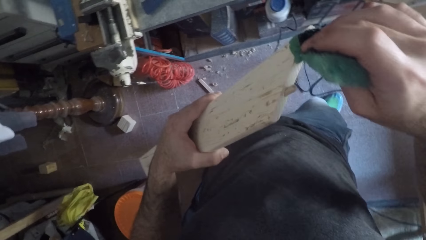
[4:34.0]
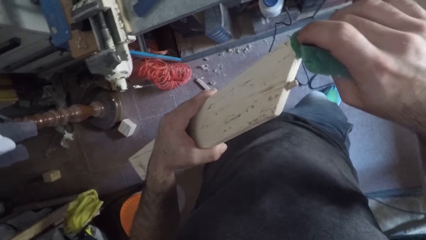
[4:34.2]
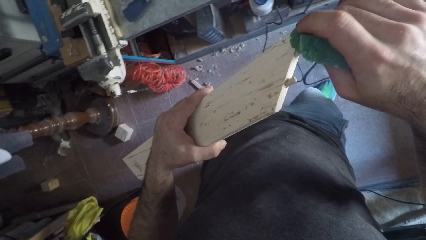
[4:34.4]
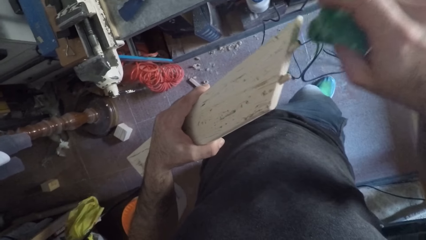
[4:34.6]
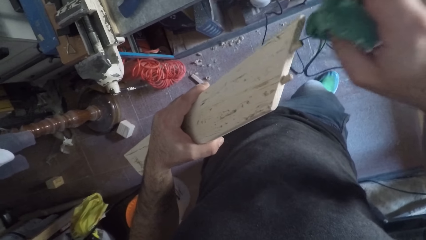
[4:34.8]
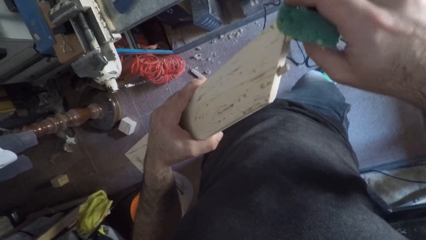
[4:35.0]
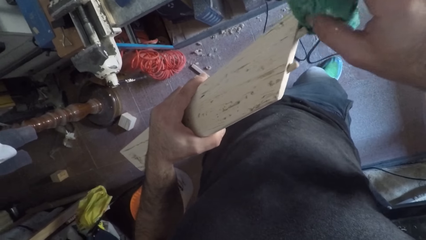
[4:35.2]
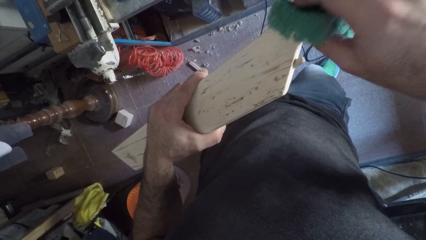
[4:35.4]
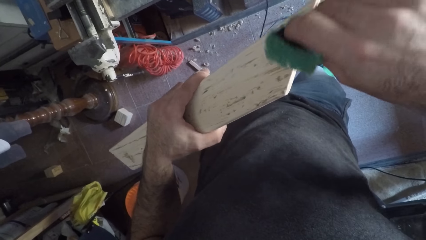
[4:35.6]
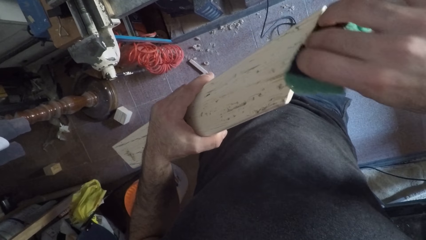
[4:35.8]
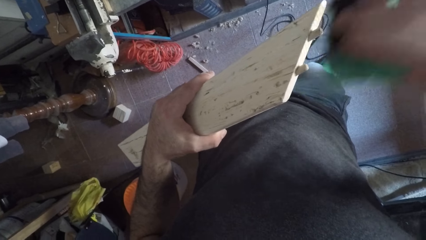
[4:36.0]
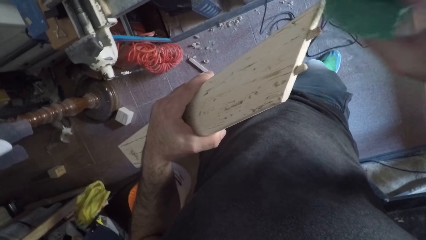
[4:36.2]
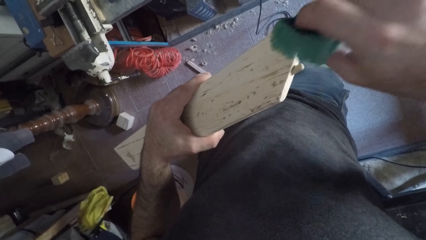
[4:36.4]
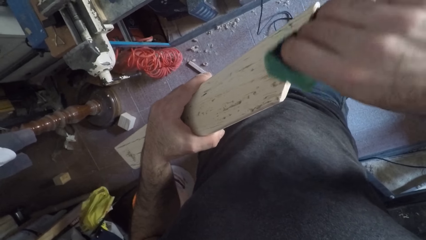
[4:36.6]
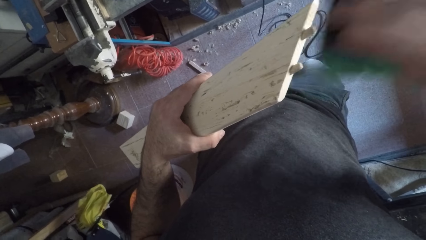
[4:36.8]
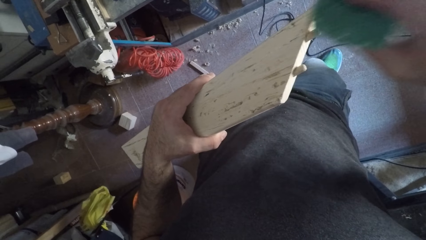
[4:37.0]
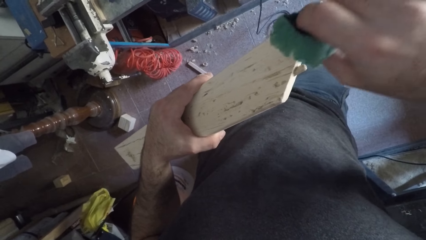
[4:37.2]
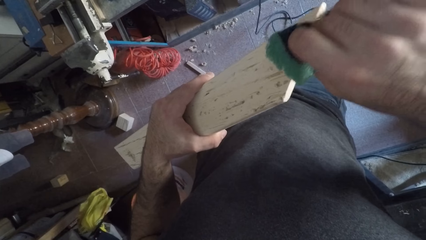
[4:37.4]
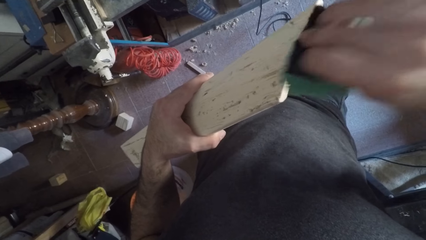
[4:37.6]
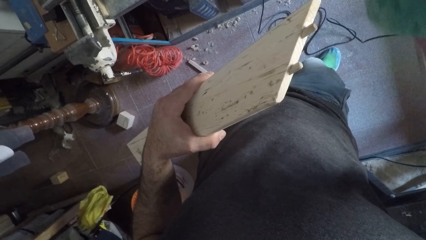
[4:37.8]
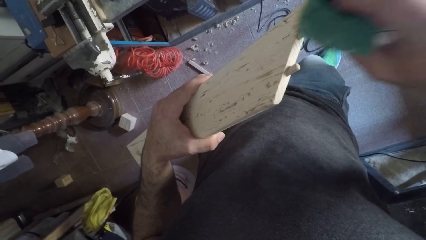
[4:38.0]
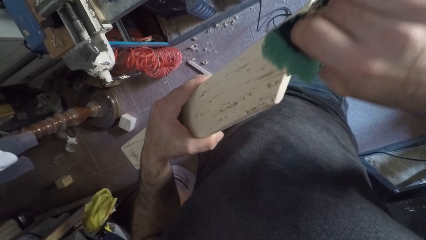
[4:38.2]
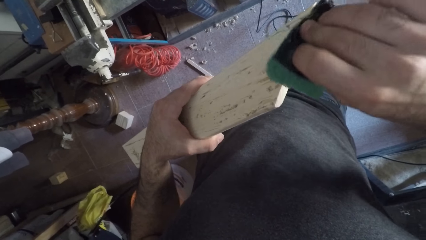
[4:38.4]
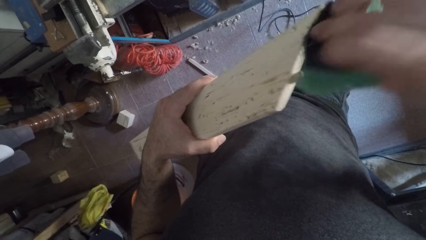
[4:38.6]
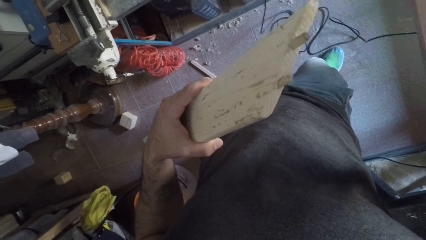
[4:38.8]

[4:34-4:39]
The camera wearer cleans the wood with a foam in his right hand.

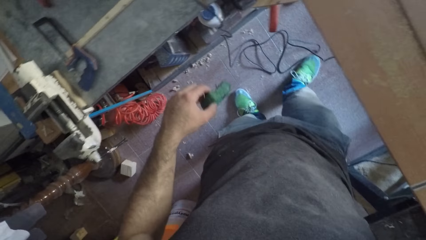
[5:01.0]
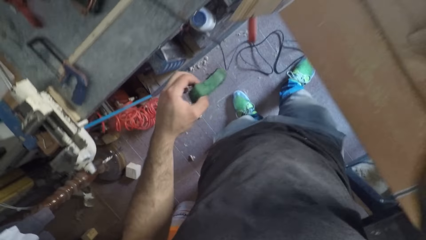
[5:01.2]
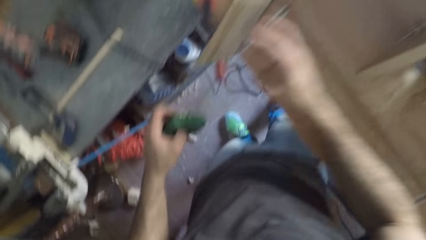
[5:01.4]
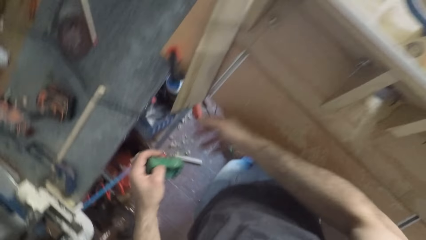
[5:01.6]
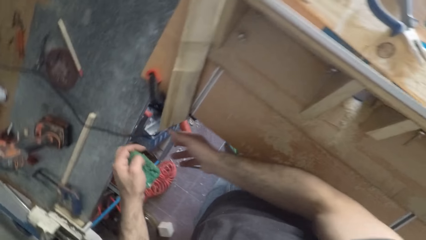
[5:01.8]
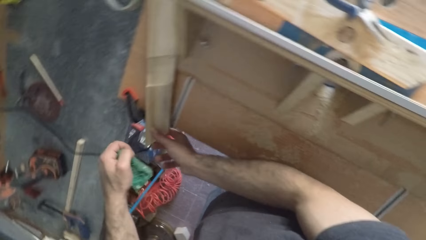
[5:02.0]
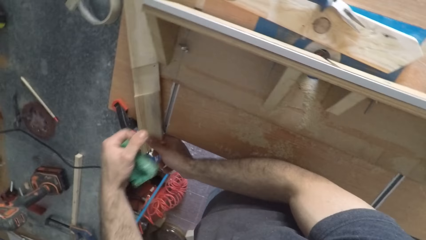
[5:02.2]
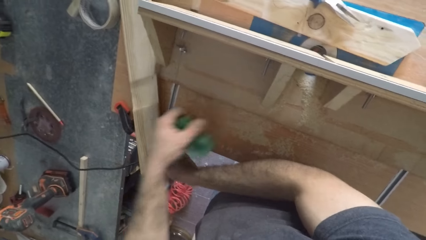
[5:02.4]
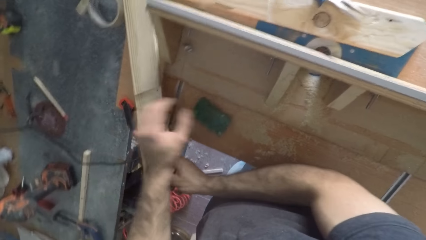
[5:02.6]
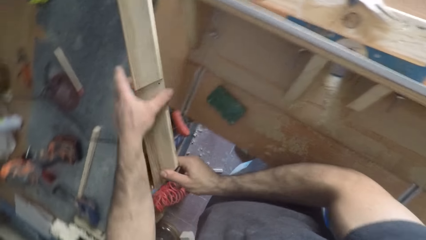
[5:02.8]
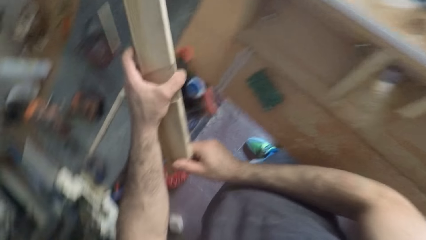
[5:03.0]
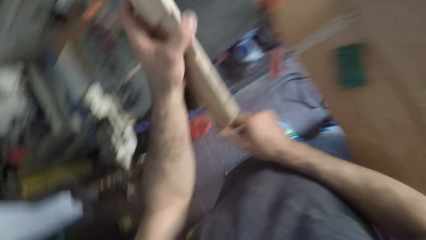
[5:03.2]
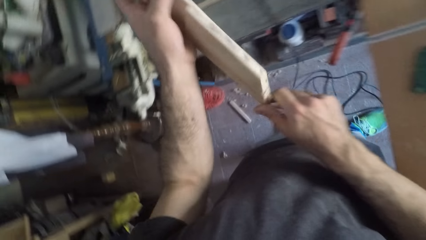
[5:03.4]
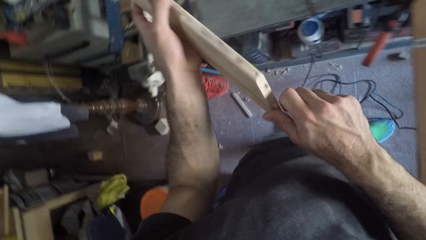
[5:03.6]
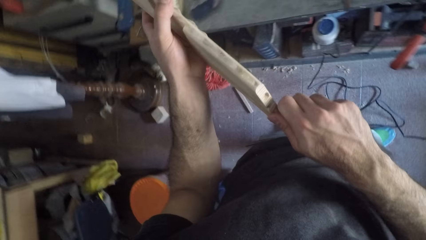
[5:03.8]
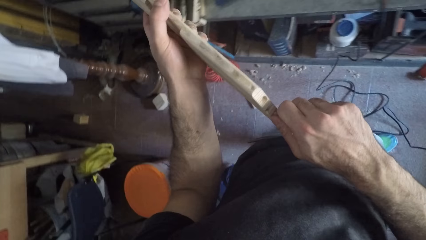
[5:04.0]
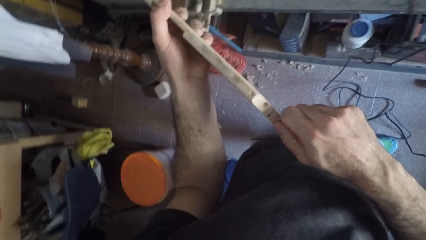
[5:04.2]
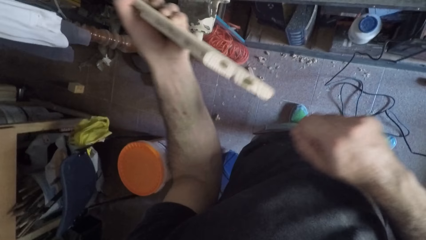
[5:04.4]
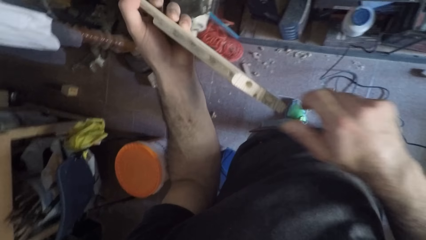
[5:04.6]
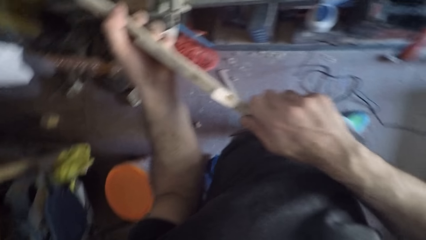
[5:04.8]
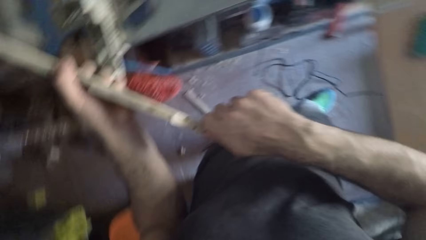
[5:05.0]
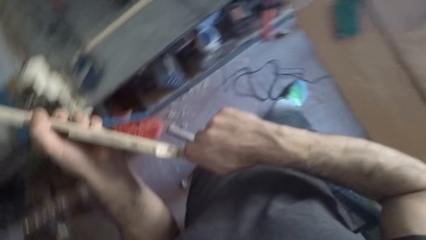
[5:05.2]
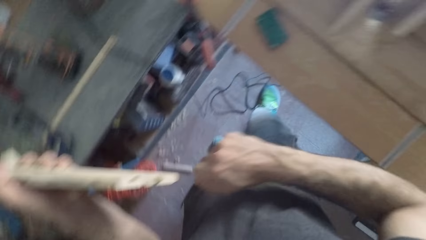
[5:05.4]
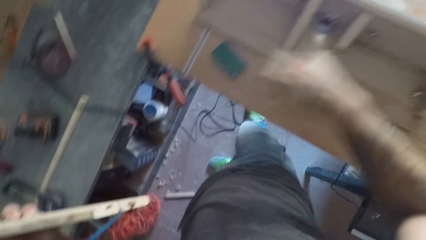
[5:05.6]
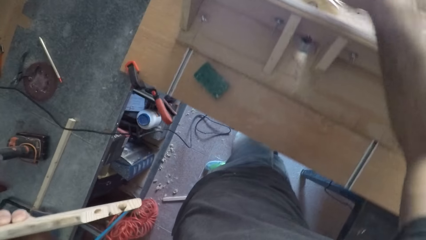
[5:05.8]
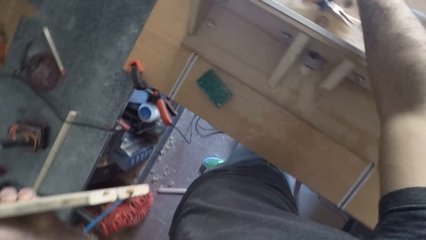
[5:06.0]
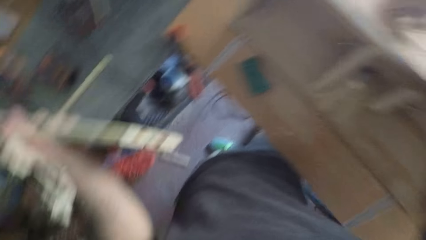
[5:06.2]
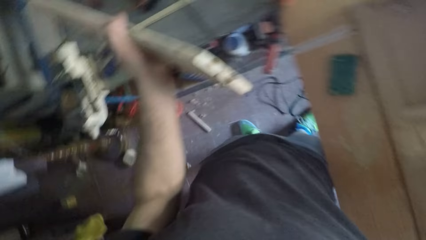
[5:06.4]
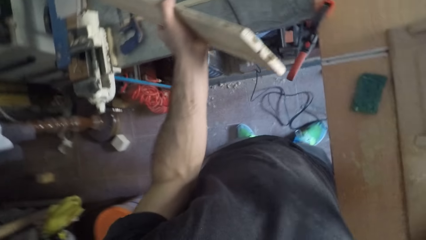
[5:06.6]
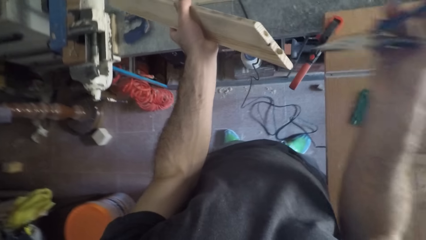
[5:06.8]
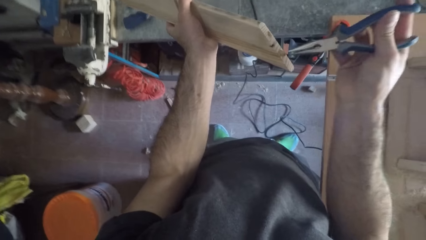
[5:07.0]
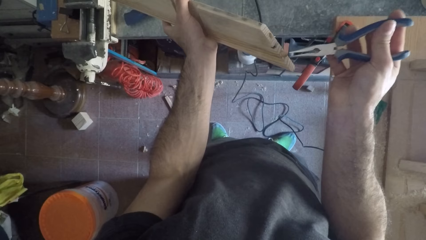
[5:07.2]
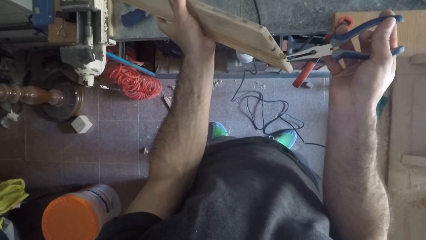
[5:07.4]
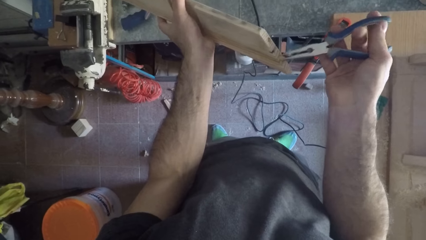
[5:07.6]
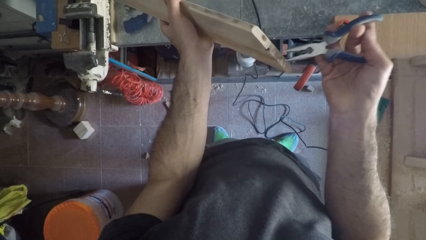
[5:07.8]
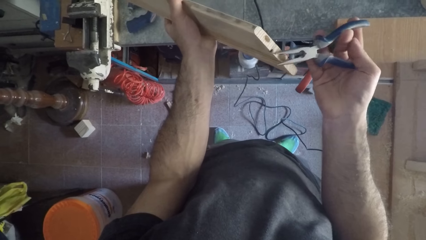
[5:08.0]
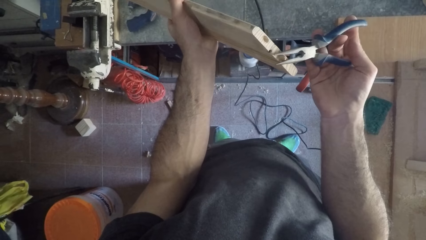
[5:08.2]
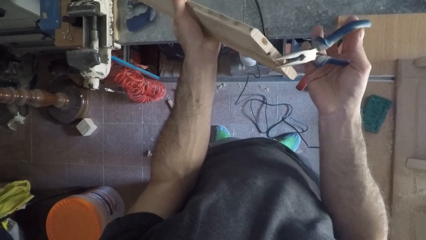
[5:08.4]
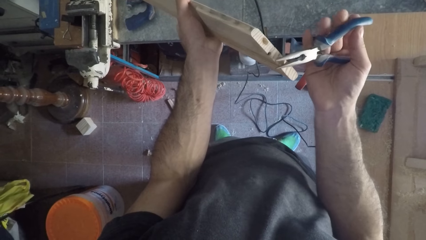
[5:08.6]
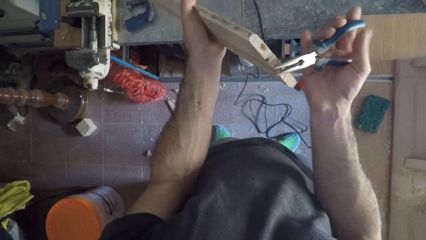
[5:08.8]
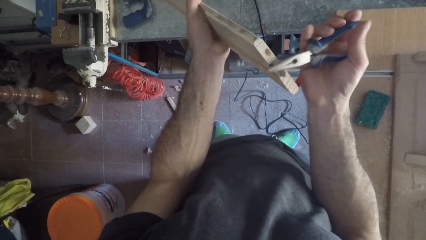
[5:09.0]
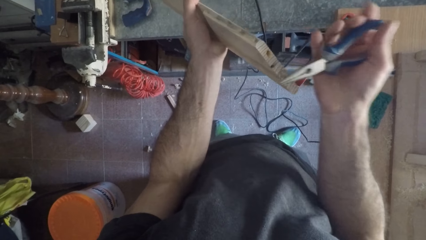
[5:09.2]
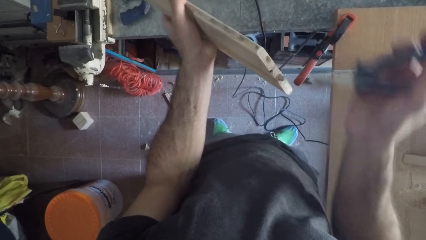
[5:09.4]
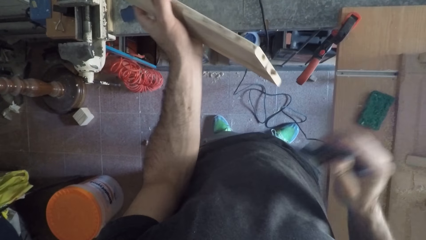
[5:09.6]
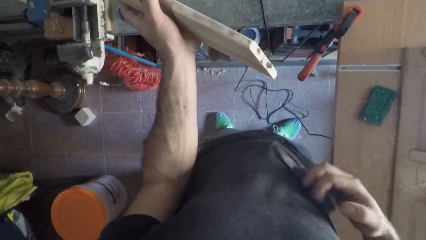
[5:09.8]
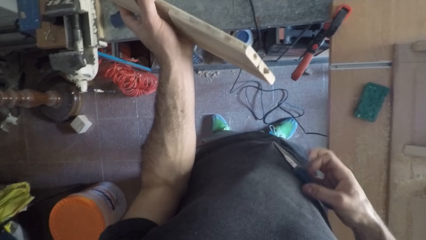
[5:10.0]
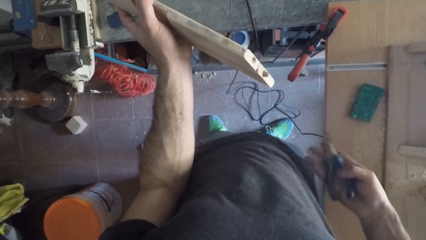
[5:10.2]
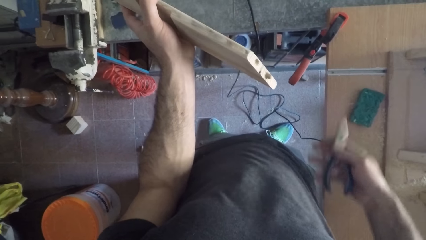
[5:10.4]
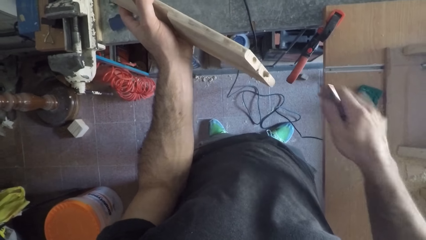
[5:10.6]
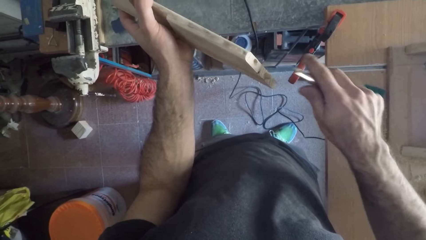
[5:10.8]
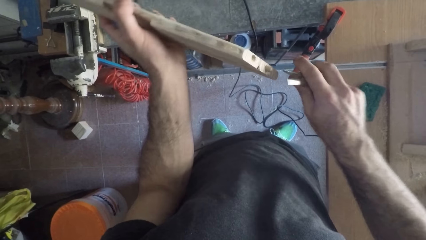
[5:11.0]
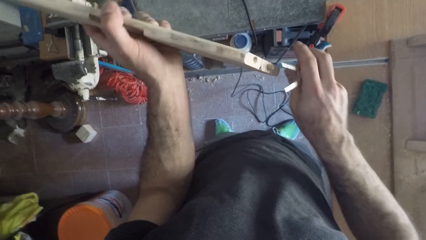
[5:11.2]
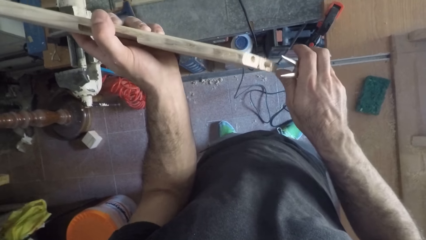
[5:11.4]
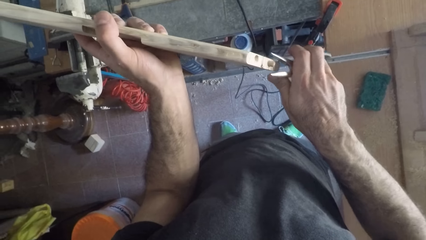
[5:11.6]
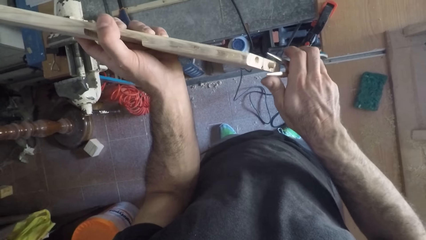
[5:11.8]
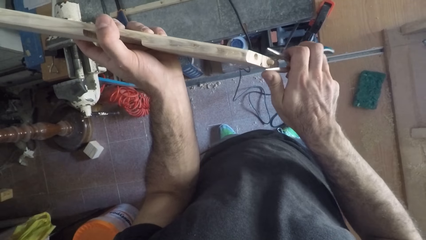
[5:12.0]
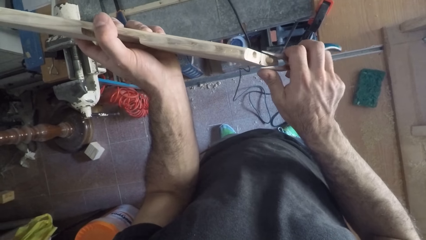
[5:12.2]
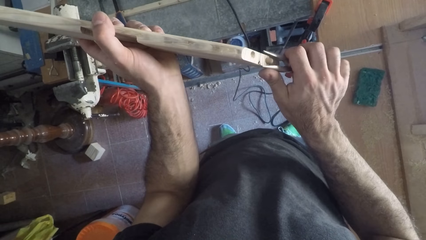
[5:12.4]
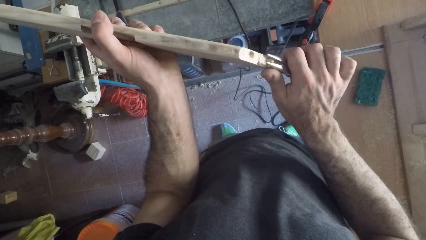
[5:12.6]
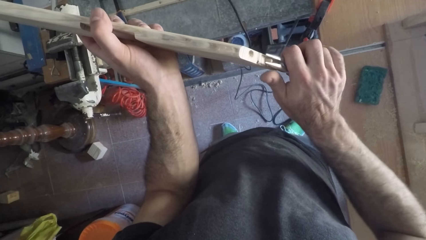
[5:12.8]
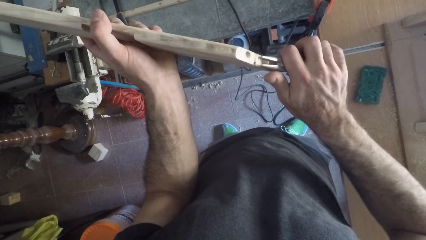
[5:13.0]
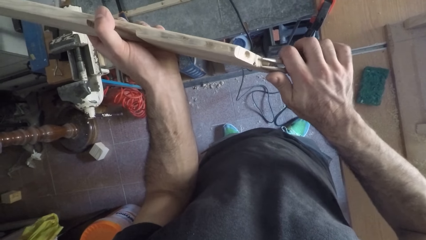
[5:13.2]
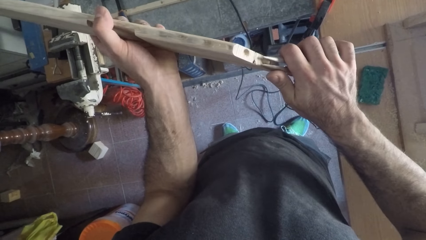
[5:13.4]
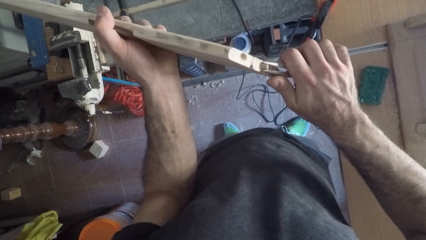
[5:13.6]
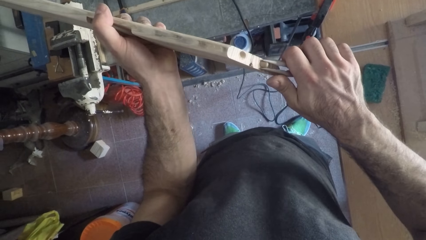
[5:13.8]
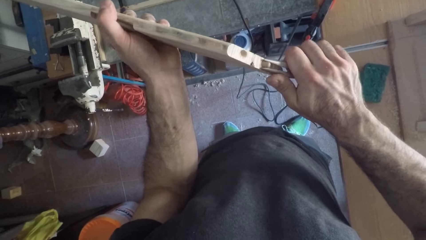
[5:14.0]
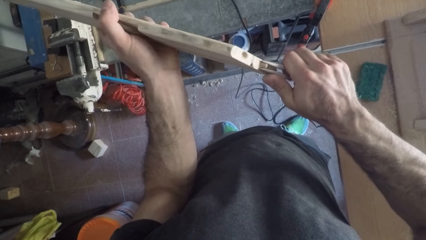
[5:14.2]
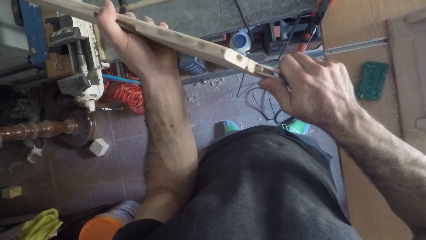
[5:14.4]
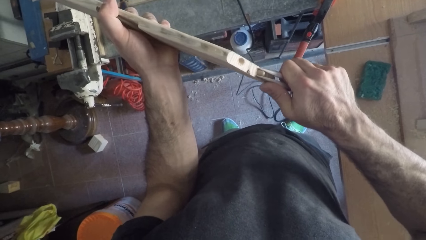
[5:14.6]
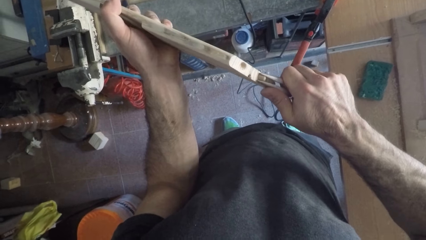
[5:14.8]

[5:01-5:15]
The camera wearer adjusts the camera. They pick up the piece of wood from the table with the right hand. They put the sponge on the table. They pass the piece of wood from the right to the left hand. They pick the piece of wood on the table. They try pulling out a tiny wood from the piece of wood. They stop removing the piece of wood. They remove the piece of wood. They pick the pliers on the table. They remove the piece of wood with the pliers. They stop removing the piece of wood with the pliers. They remove the piece of wood with the pliers.
